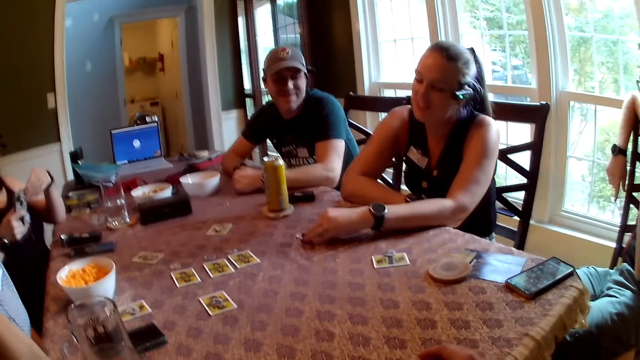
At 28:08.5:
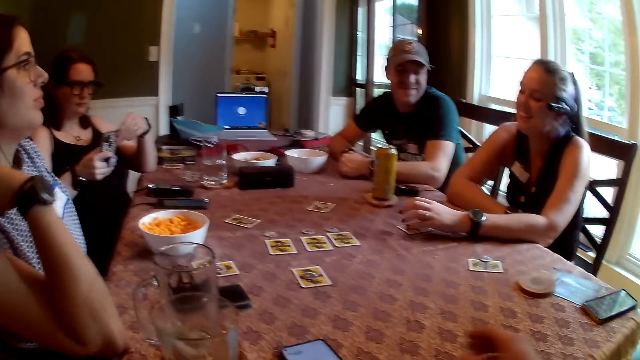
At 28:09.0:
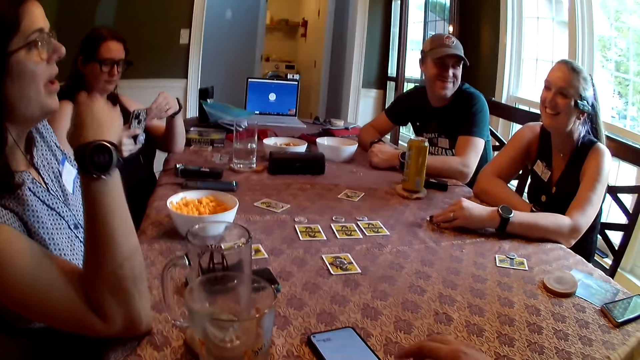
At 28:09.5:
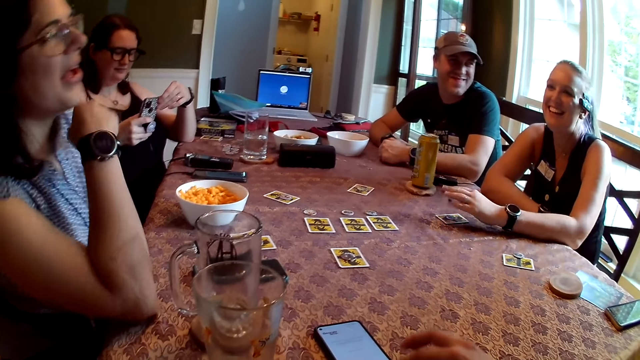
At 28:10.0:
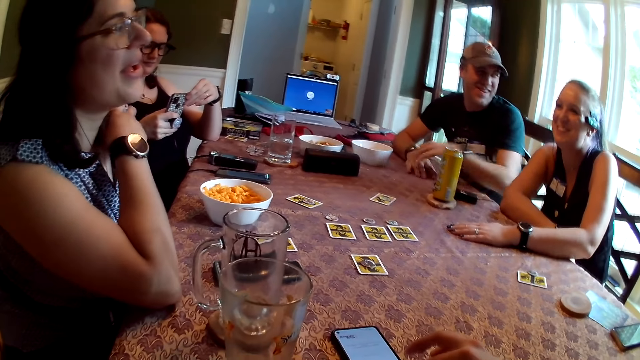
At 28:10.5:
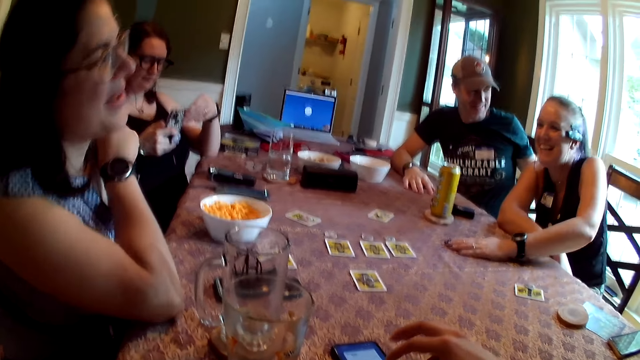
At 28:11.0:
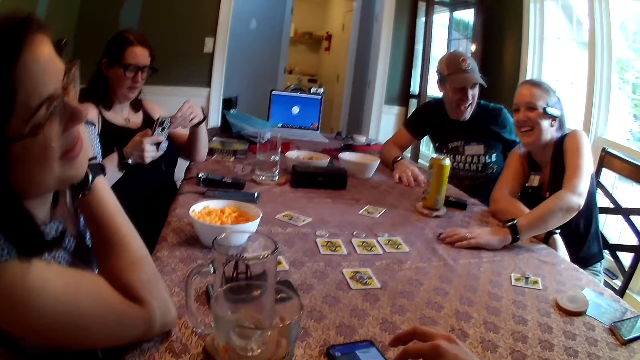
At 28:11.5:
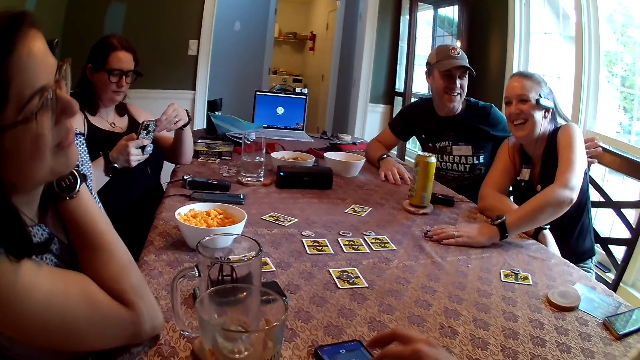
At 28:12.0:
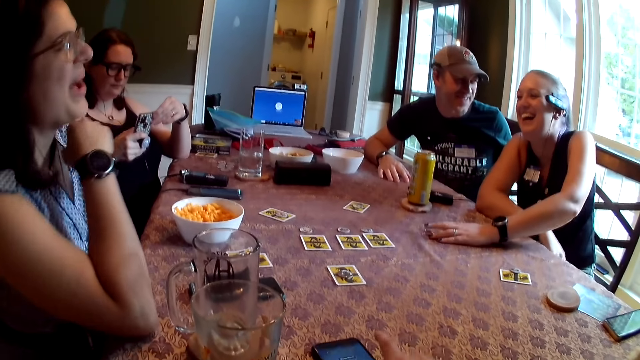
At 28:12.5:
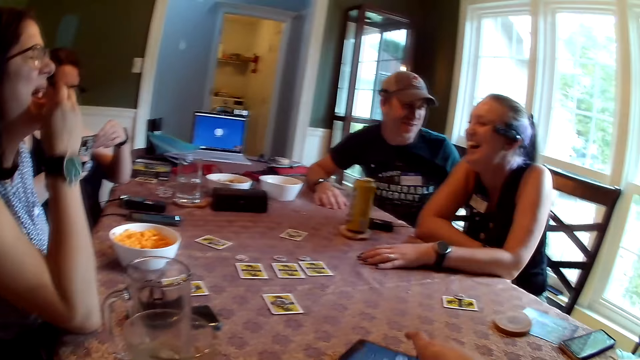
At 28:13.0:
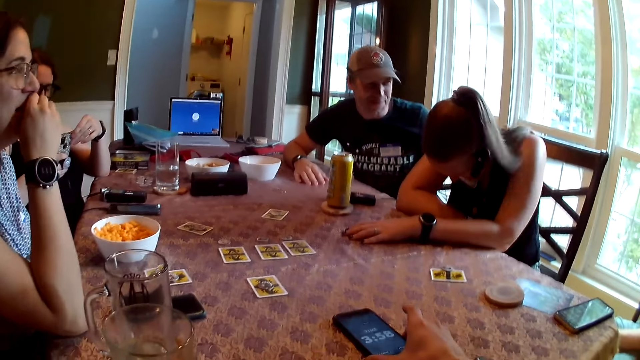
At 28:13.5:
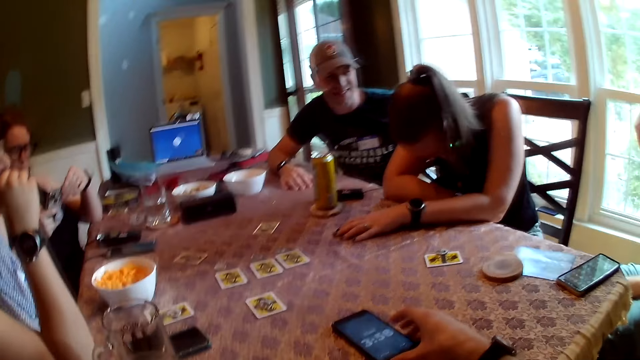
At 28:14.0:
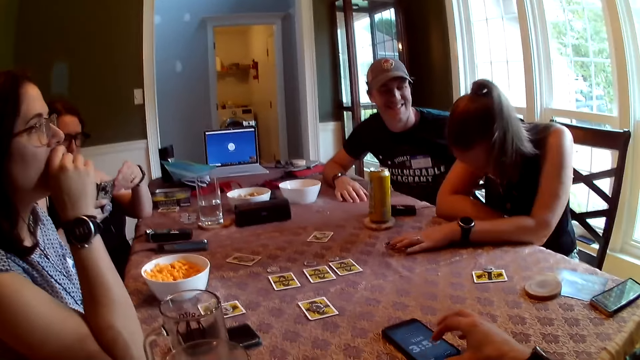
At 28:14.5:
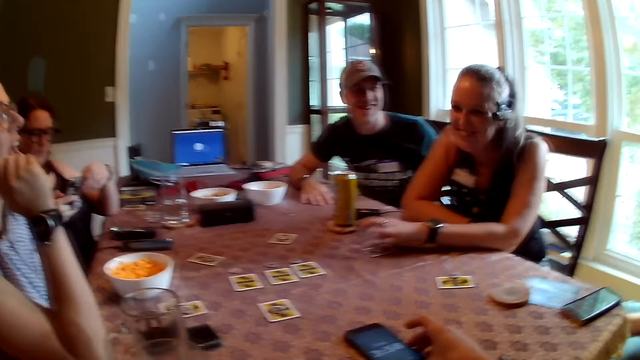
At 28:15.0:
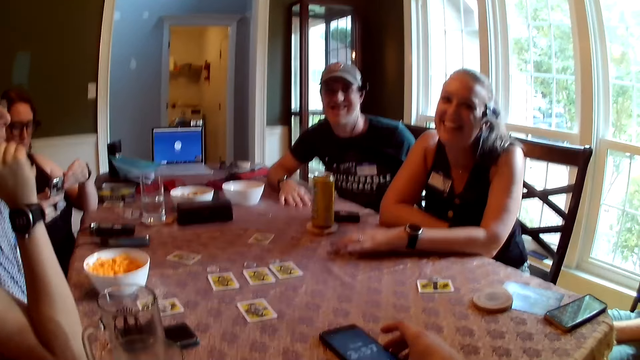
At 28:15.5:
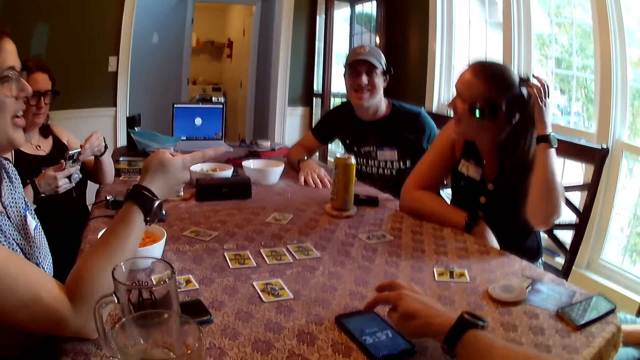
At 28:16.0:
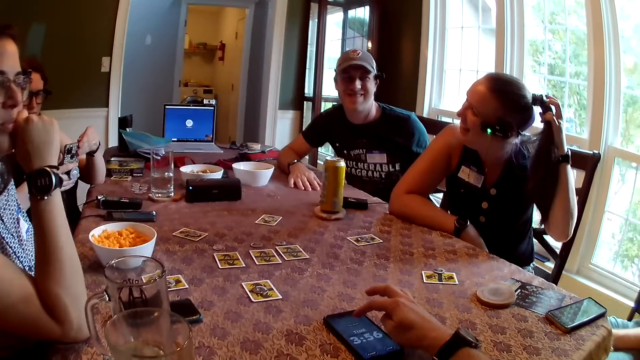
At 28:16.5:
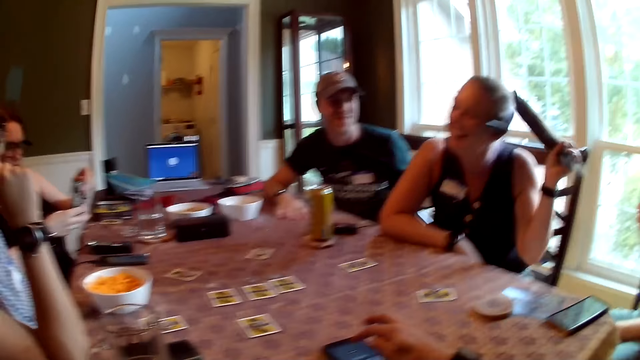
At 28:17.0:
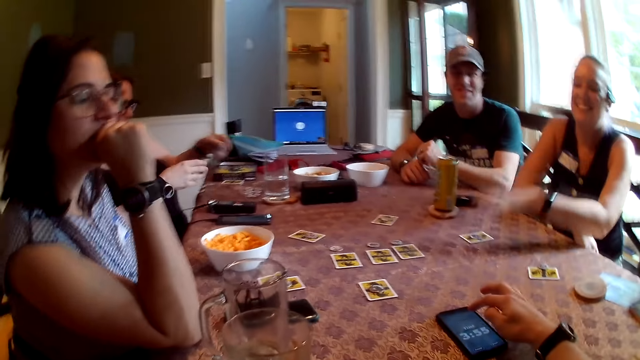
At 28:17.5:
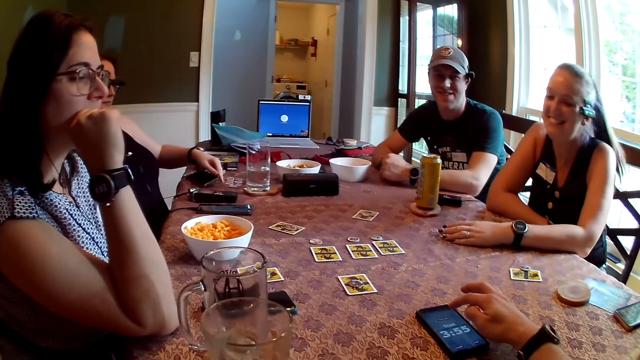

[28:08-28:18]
The camera wearer looks around in the room. A lady moves her right hand at the table. A man places his left hand on another lady's back. The first lady holds her face with the right hand. The other lady places her left hand on the table and touches her hair with the left hand. The first lady holds her face with the right hand. The camera wearer operates a phone with the right hand on the table.

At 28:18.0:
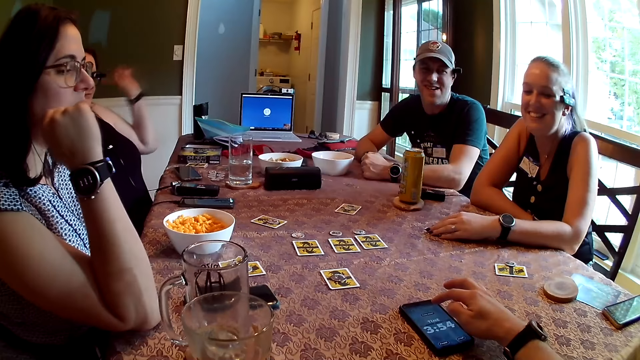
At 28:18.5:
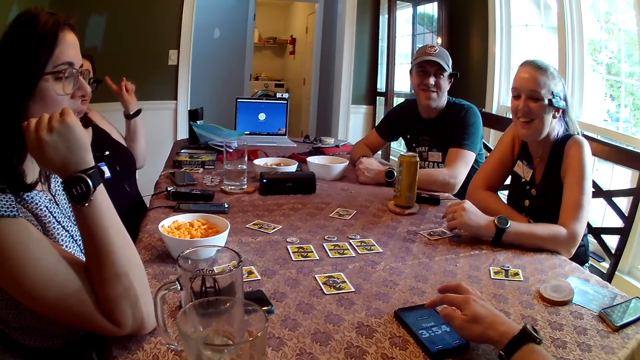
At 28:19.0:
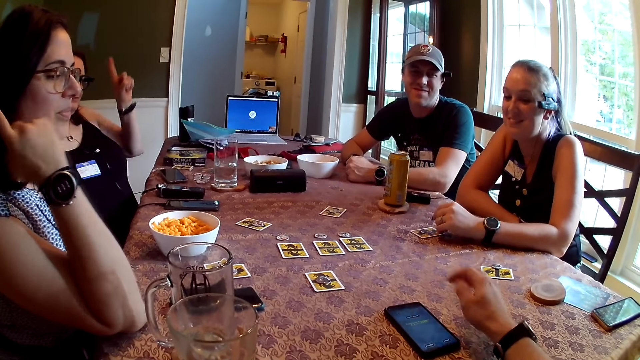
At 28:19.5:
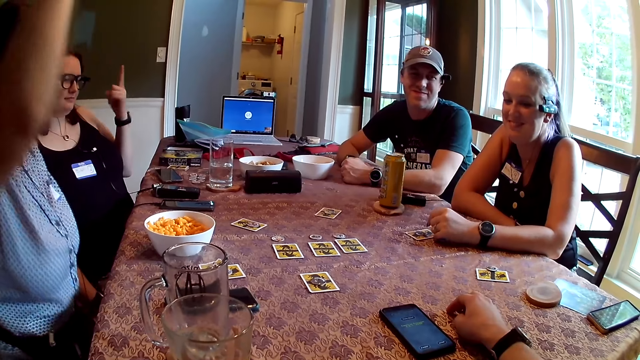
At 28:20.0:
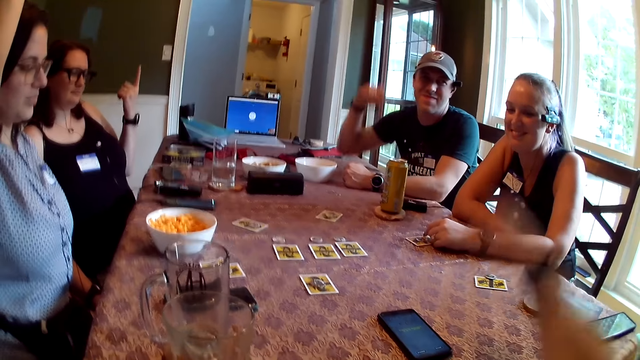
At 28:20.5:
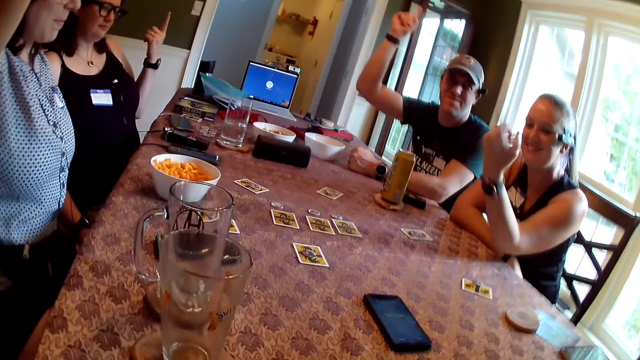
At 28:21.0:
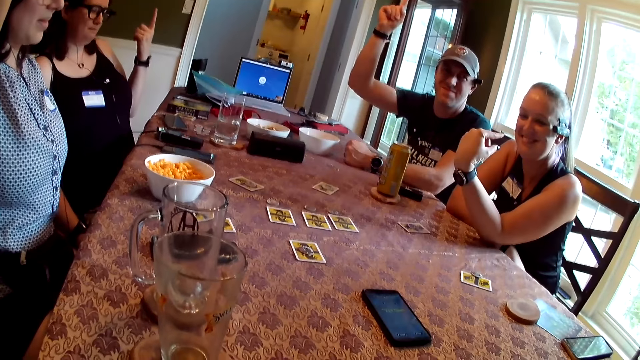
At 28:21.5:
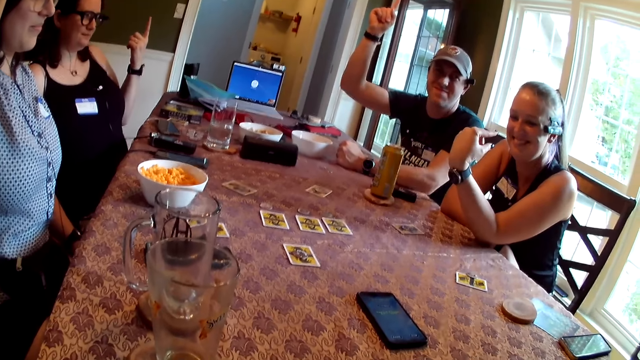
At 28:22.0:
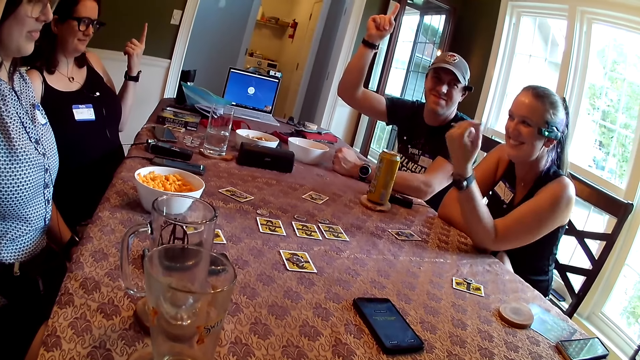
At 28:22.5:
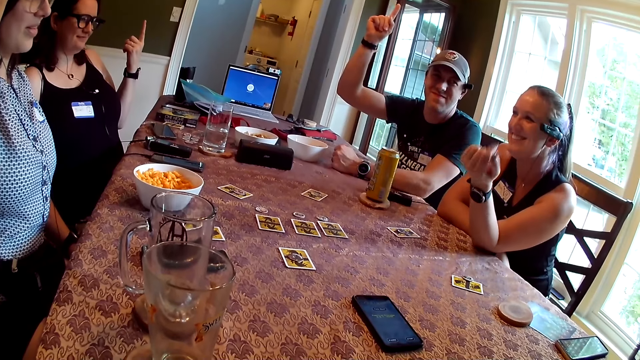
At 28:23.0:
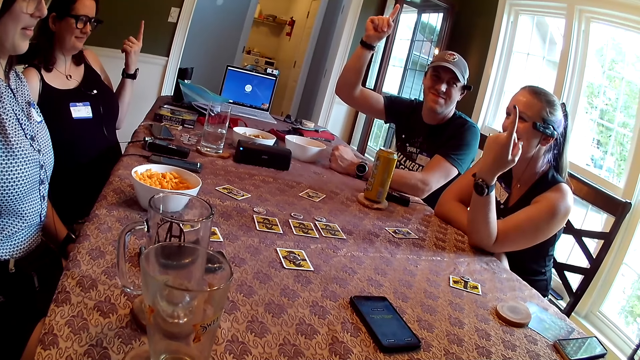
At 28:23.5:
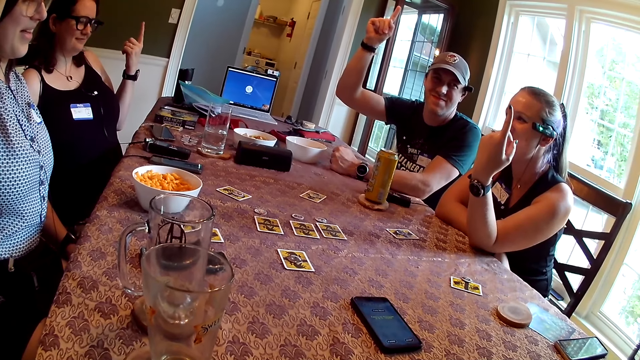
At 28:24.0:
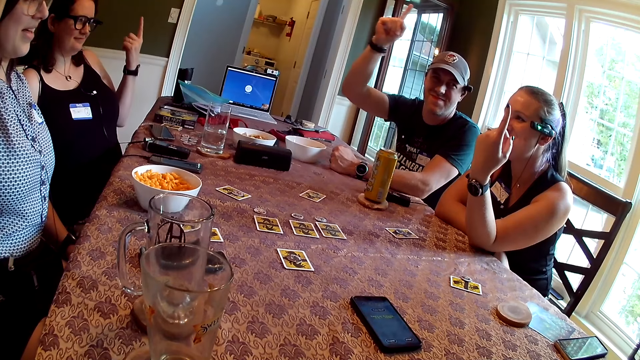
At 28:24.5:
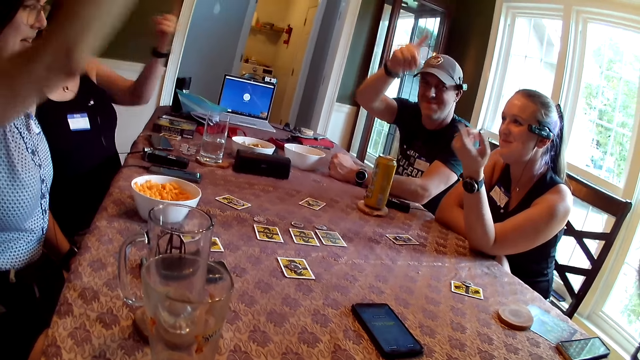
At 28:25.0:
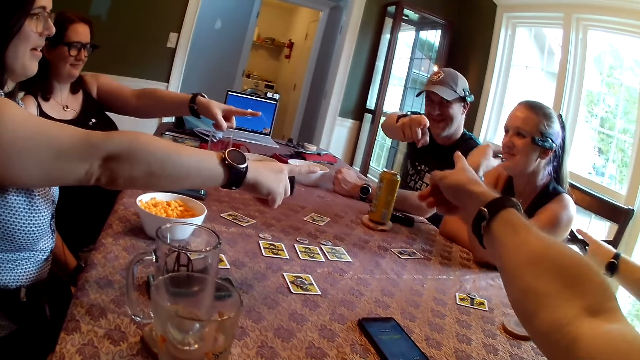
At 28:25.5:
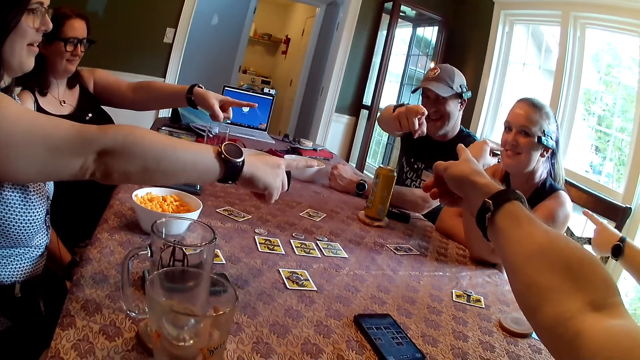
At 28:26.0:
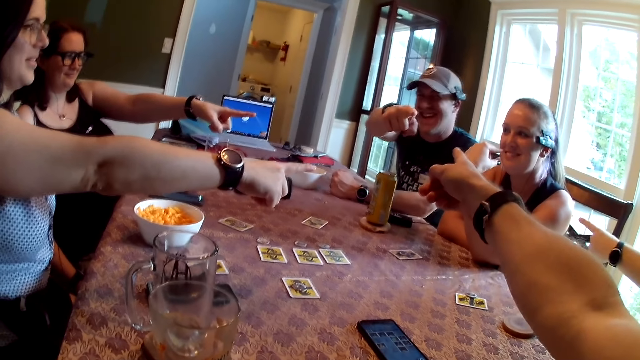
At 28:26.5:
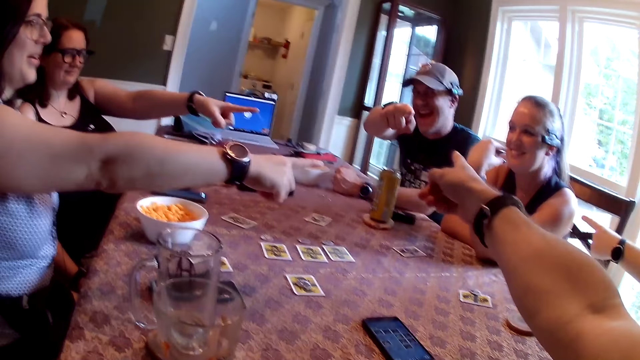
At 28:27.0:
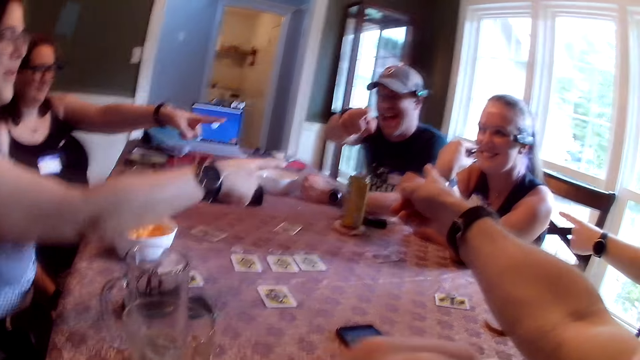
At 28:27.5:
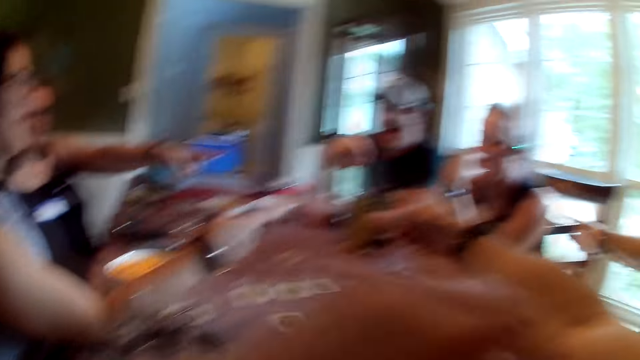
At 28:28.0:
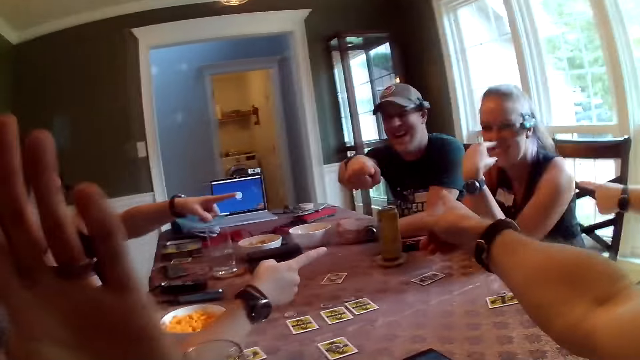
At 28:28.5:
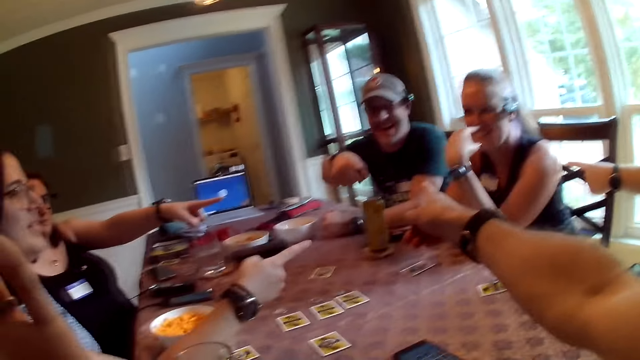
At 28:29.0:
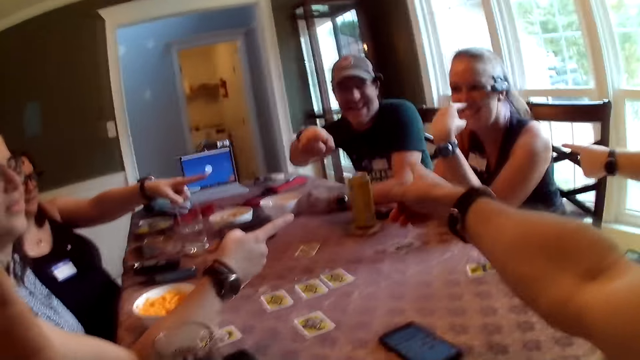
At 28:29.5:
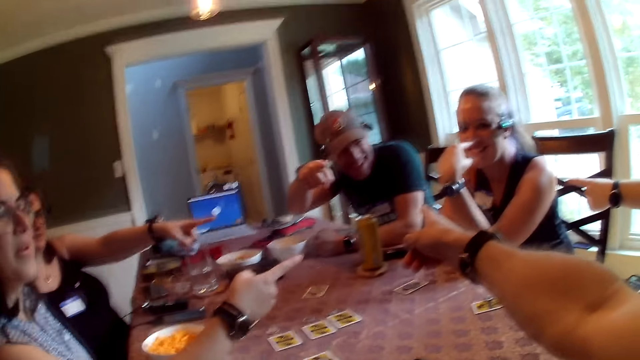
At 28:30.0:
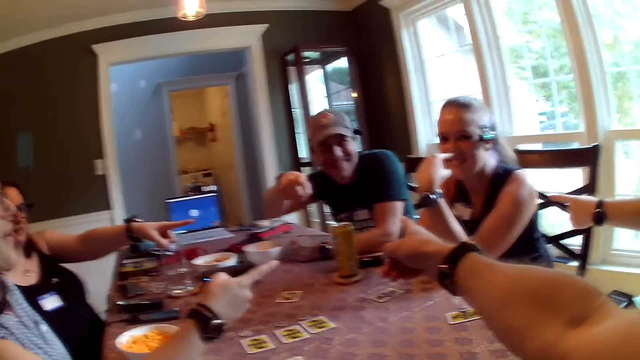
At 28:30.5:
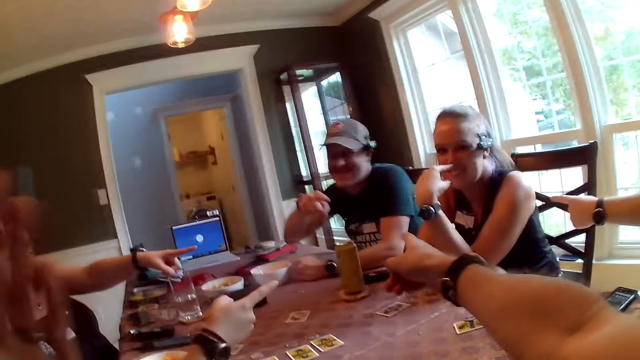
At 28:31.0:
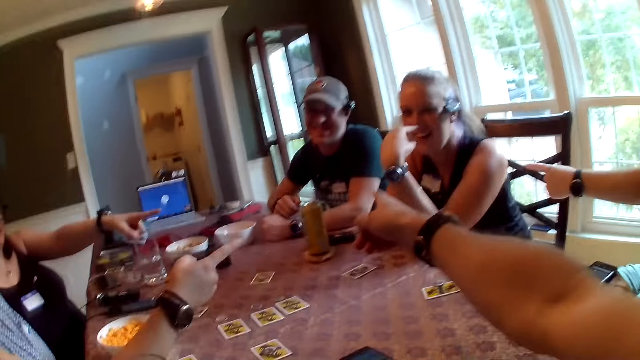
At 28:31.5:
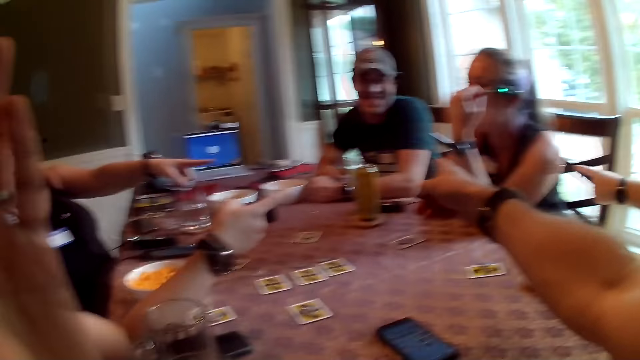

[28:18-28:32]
A lady gestures with the left hand on the table. Another lady lifts her right hand in the room. A woman raises her left hand. The camera wearer lifts his right hand in the room. A man raises his right hand in the room. A third lady points at herself with the left hand. The people and the camera wearer point at each other on the table. Another woman points at herself with her left hand. The second lady points her left hand at the second woman. The first woman points her left hand at the second woman. The camera wearer points his right hand at the man. Another man points at the second woman with his left hand. The camera wearer moves the left hand in the room.
